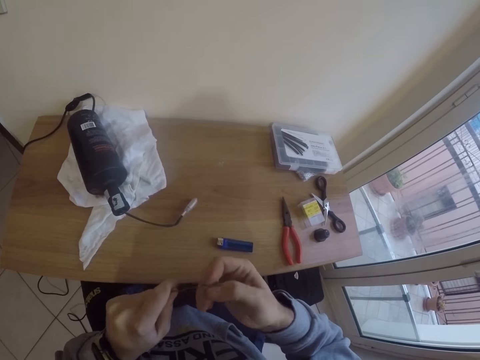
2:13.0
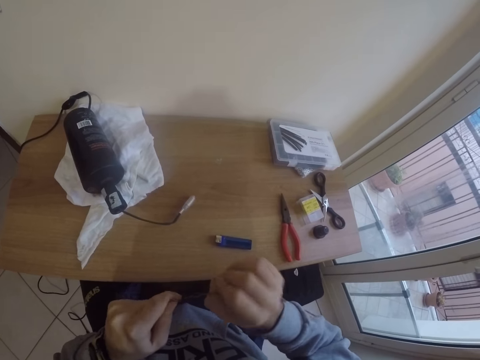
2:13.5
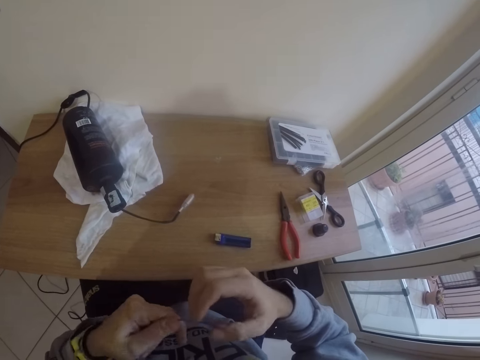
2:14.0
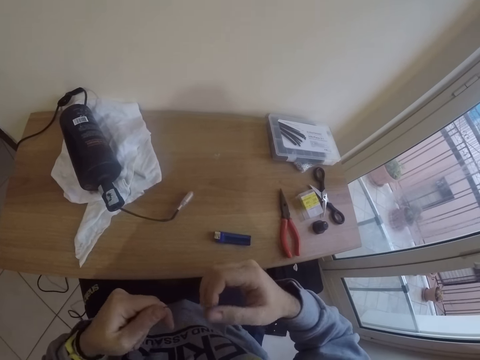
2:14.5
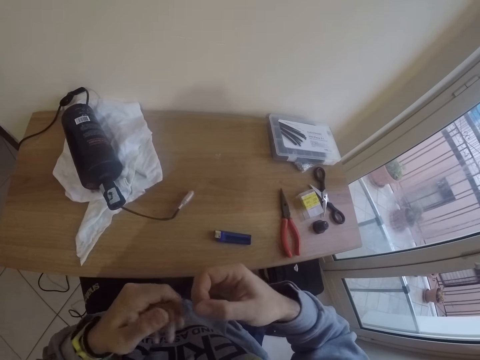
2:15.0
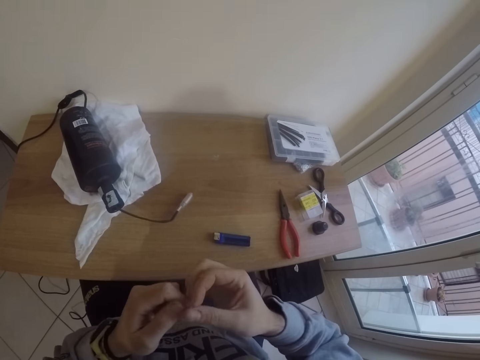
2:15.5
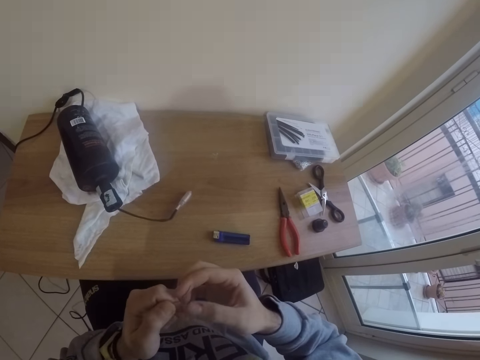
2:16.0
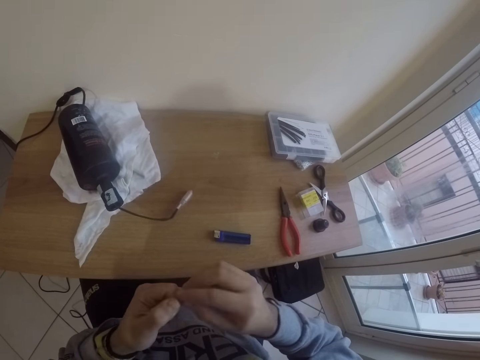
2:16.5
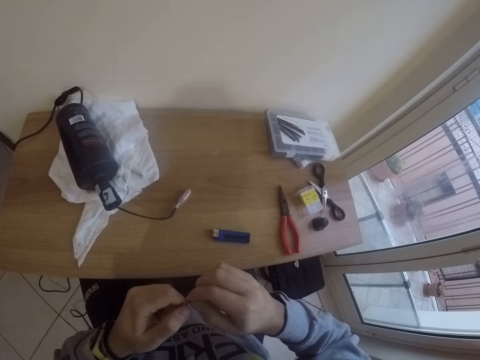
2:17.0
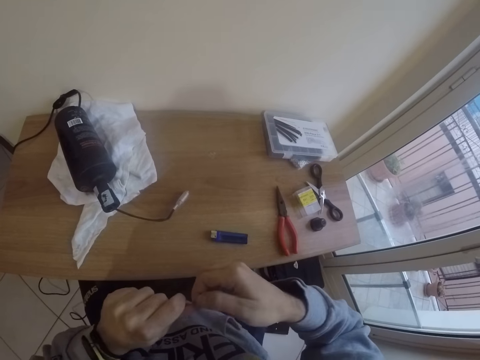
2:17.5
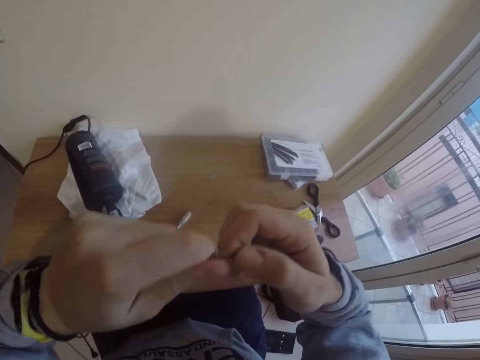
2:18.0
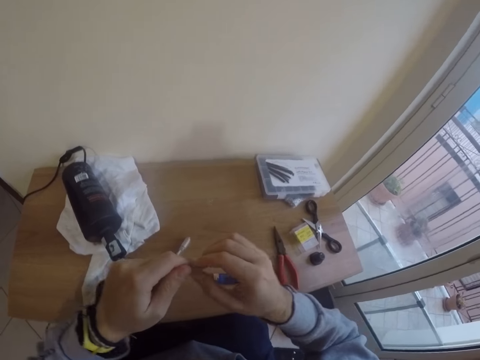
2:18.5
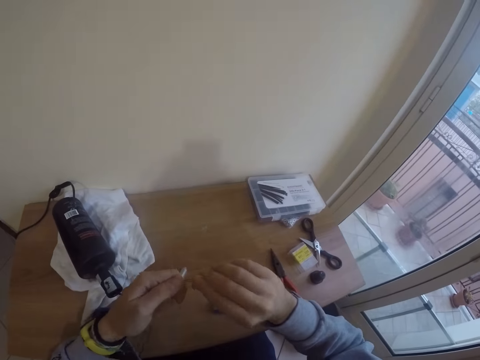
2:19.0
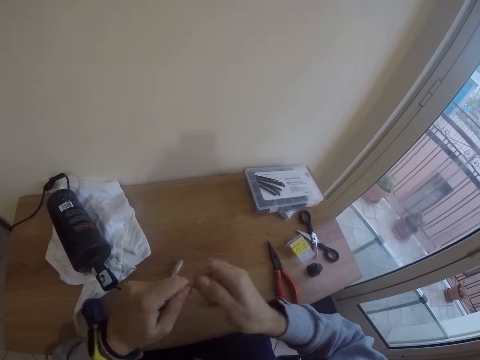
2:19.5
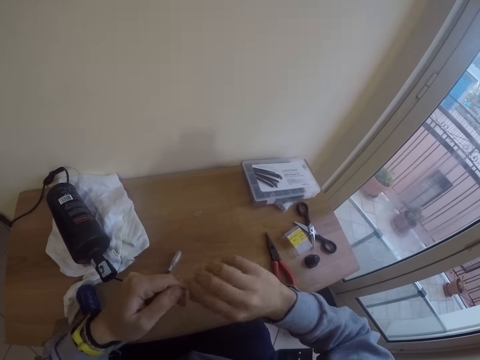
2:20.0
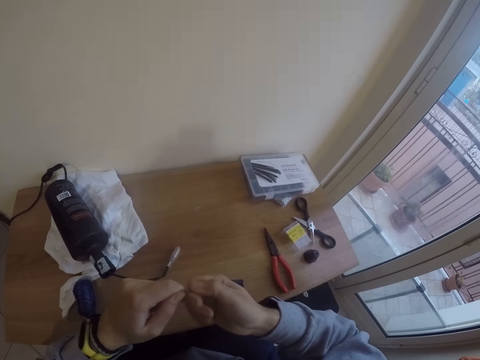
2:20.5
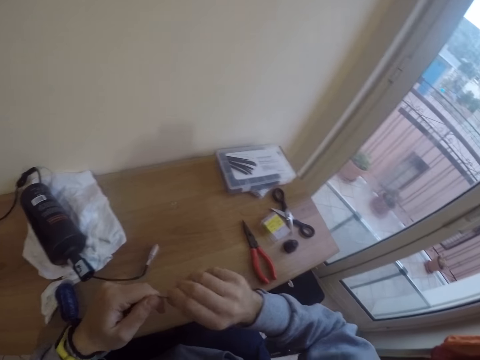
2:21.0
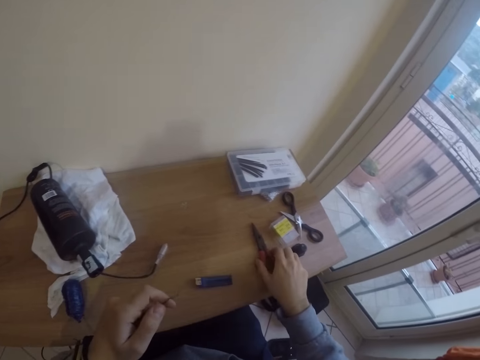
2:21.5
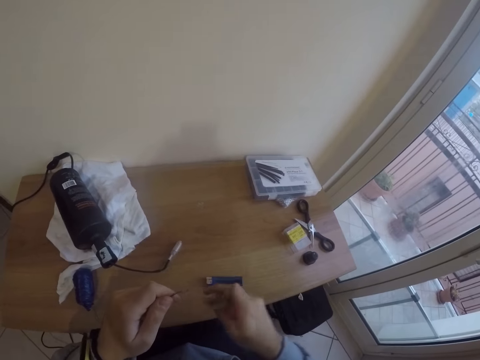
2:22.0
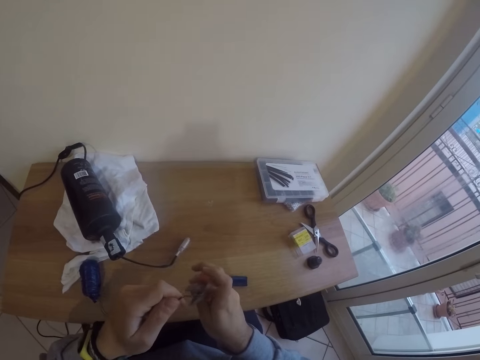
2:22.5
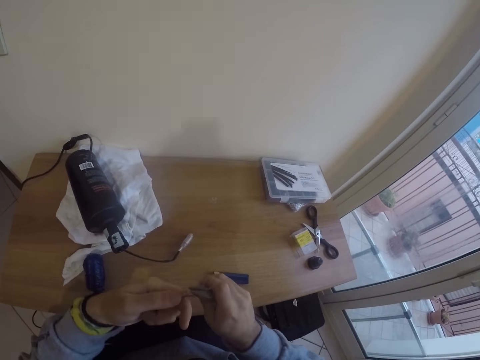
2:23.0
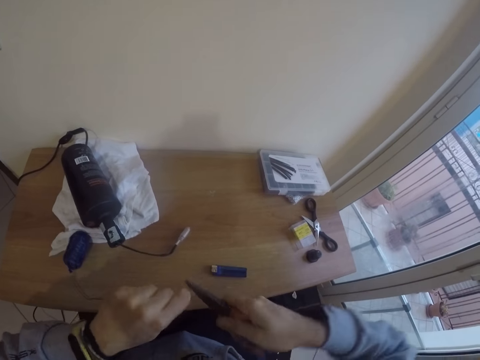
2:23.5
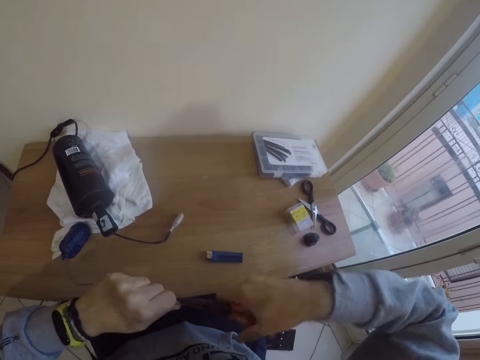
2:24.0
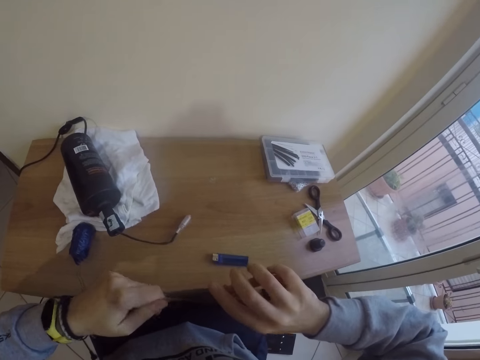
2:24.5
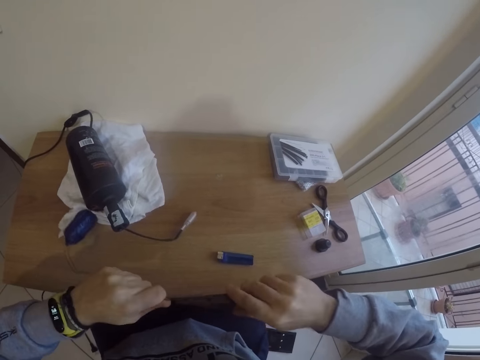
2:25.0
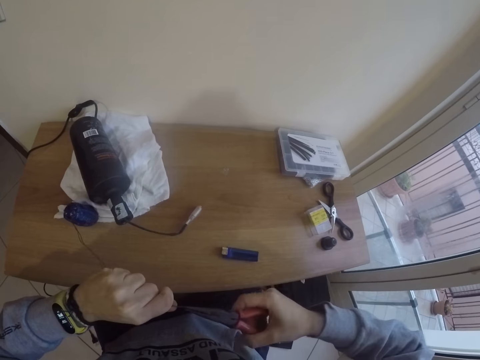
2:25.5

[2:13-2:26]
The camera wearer twists the wire. He picks up scissors on the table with his right hand. He uses the scissors in his right hand to straighten the iron. He twists the wire.

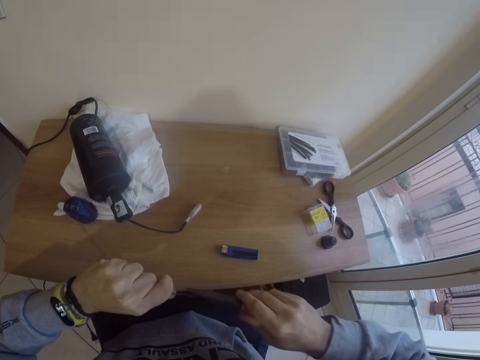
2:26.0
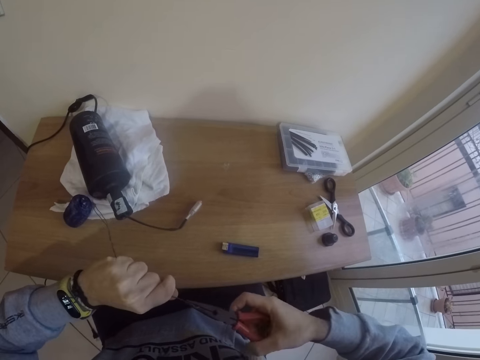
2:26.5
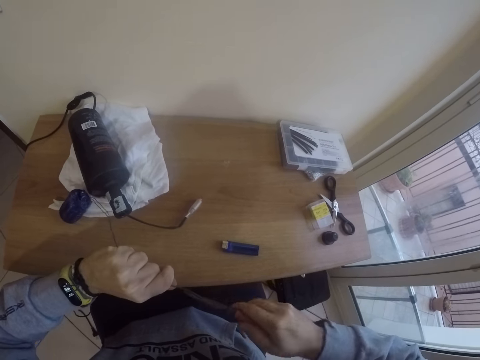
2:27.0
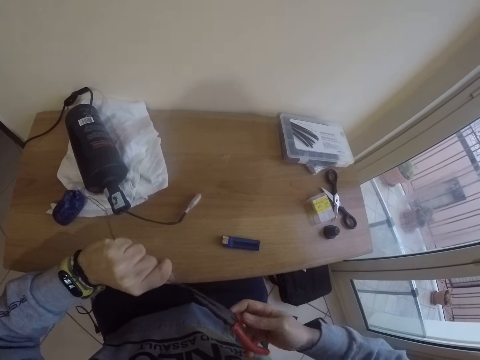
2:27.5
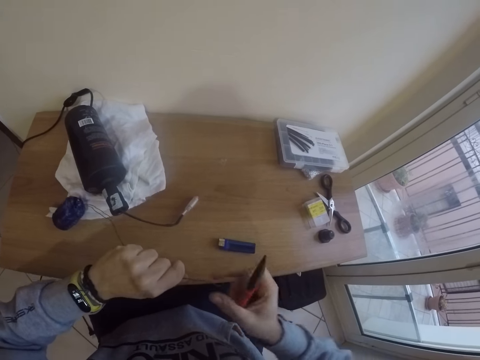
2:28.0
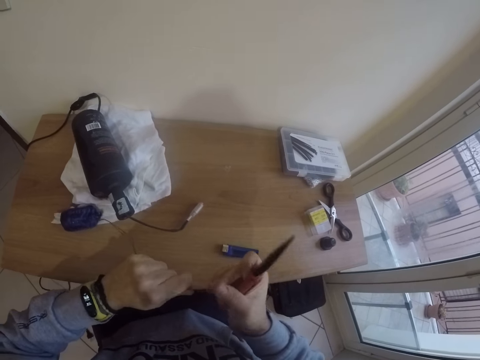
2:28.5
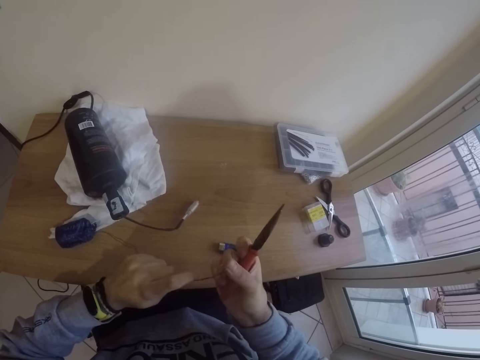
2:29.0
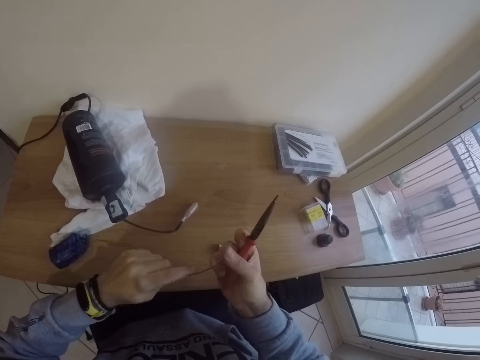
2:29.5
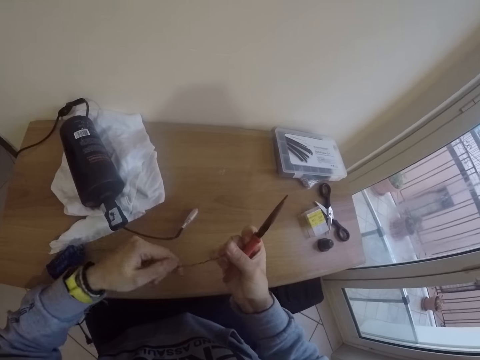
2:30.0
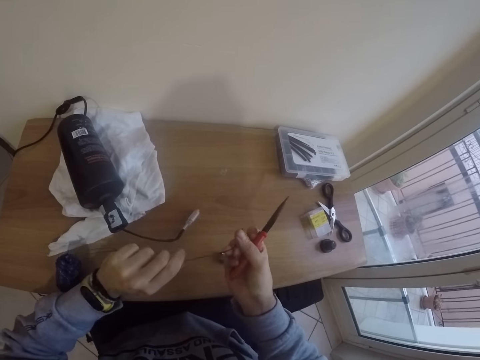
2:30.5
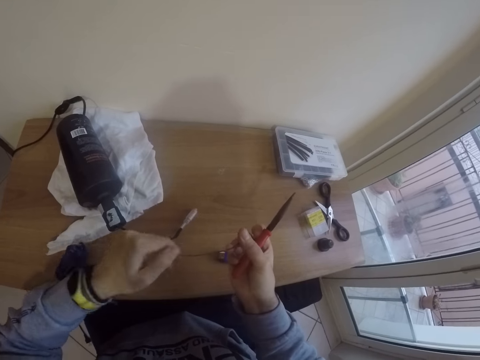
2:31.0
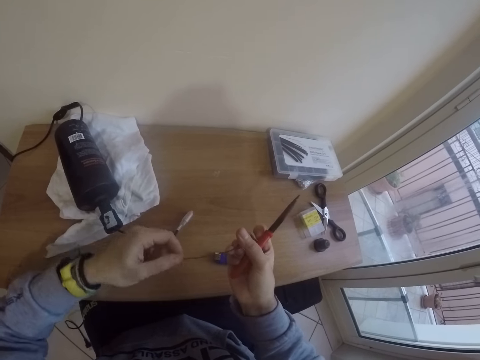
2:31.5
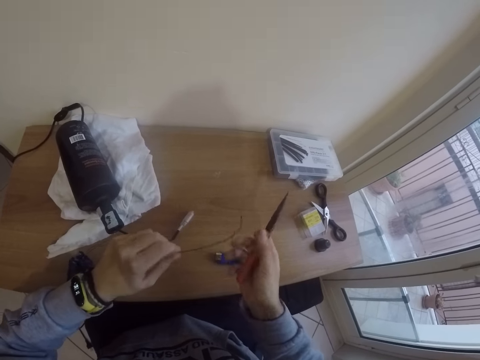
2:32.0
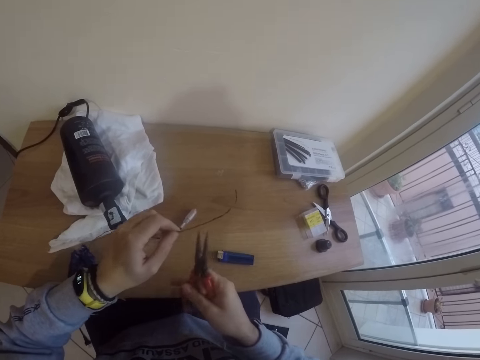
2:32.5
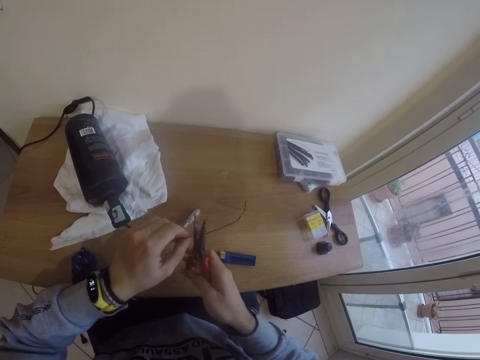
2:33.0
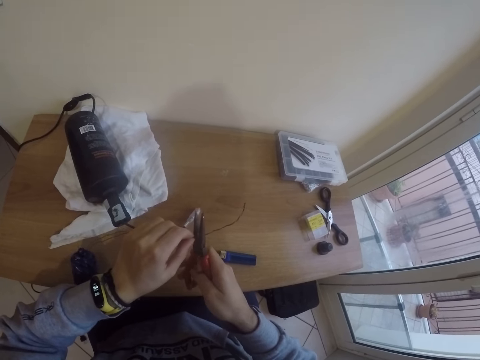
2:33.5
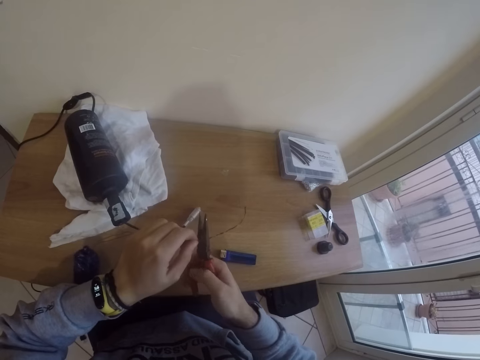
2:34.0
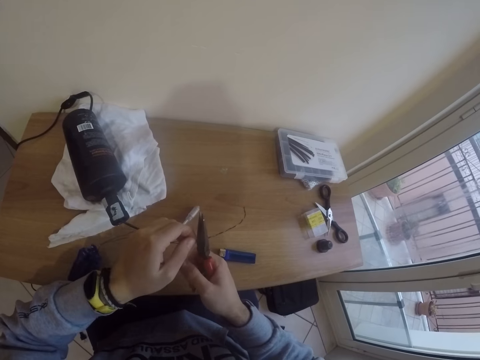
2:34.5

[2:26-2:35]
The camera wearer removes the cut iron from the scissors with his left hand. He holds the wire and untwists the wire. He cuts a part of the iron with the scissors in his right hand.

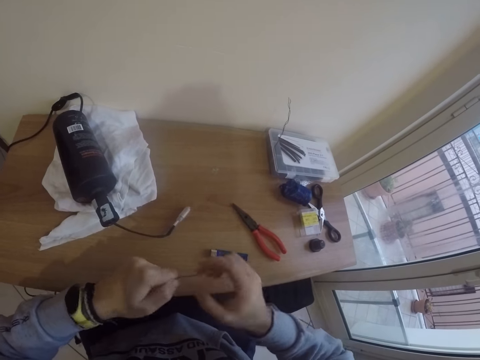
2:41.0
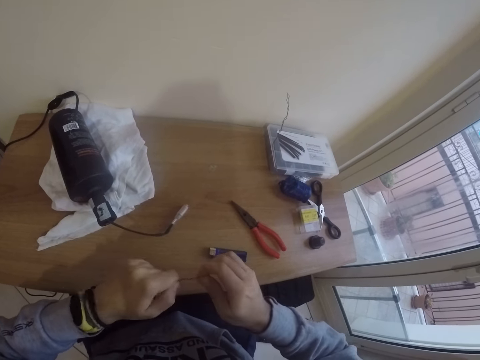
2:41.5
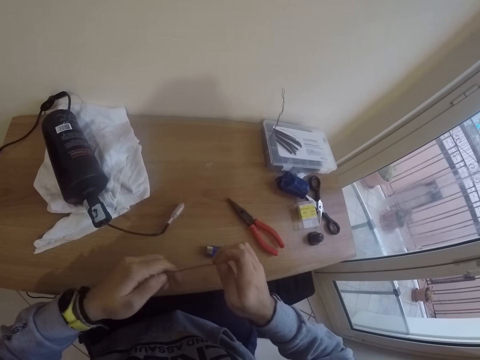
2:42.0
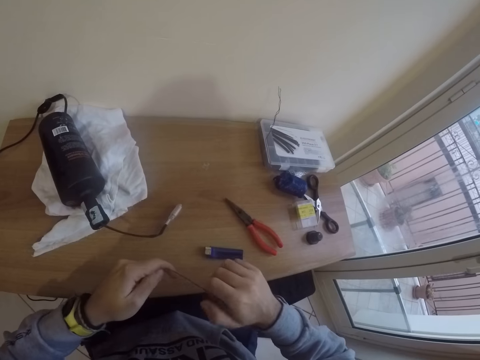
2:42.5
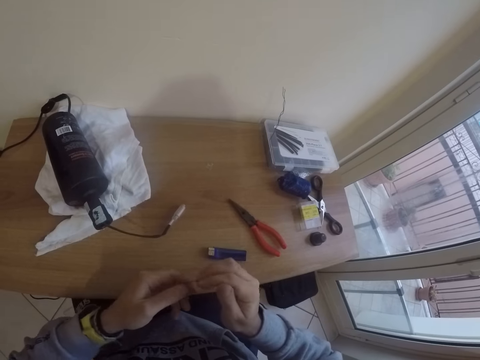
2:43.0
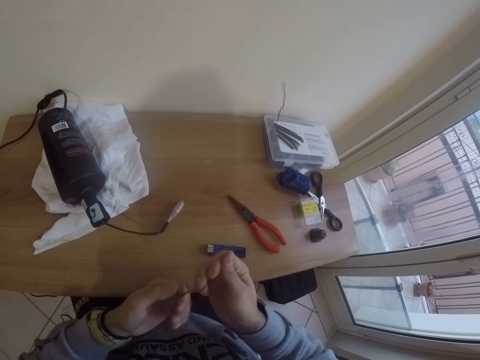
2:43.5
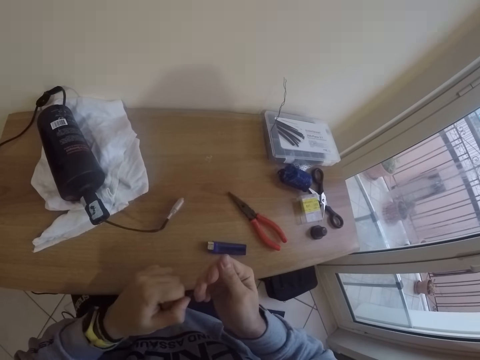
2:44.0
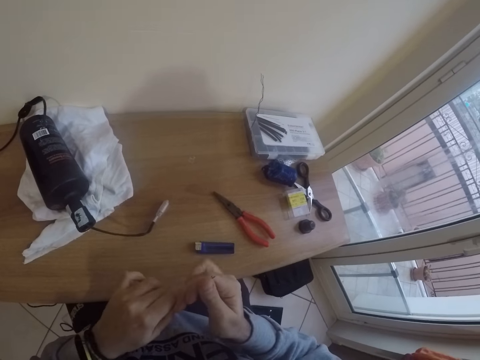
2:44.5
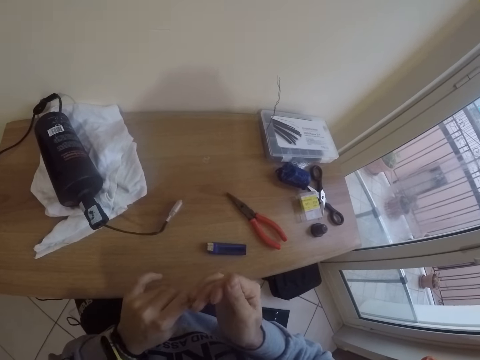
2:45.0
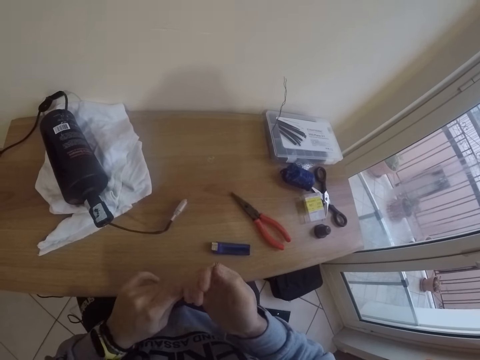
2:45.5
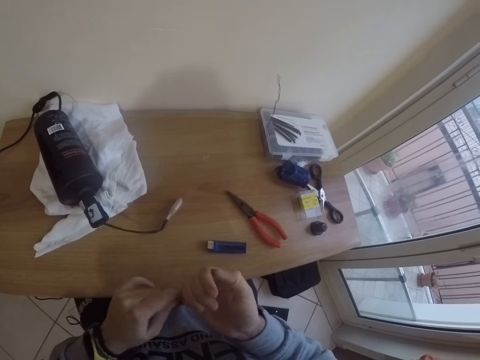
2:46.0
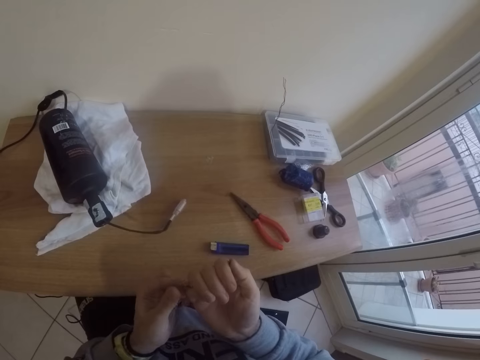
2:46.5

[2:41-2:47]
The camera wearer twists the wire.
